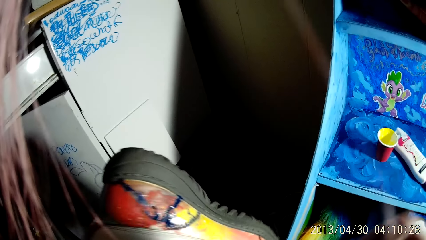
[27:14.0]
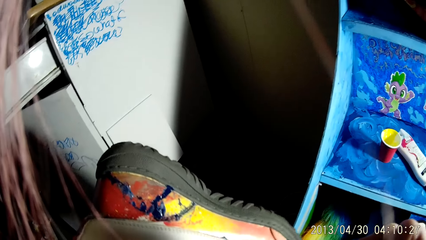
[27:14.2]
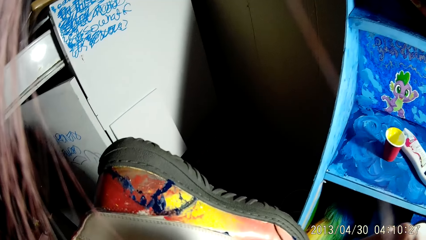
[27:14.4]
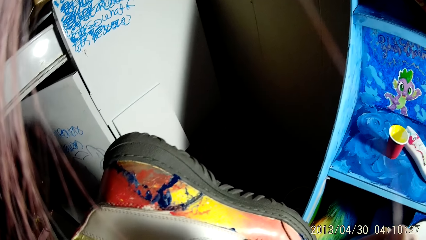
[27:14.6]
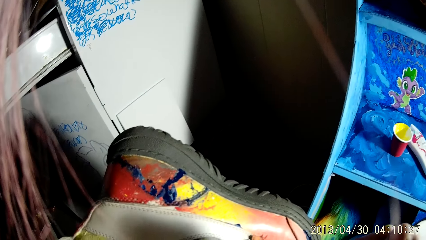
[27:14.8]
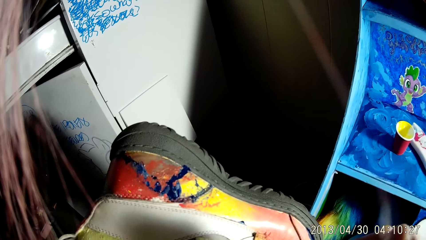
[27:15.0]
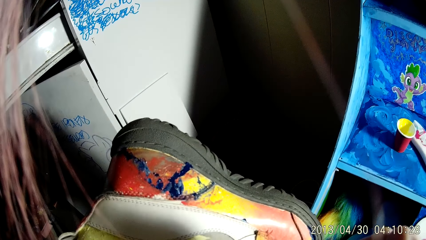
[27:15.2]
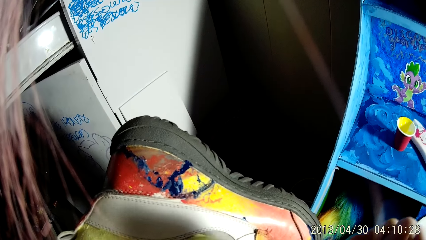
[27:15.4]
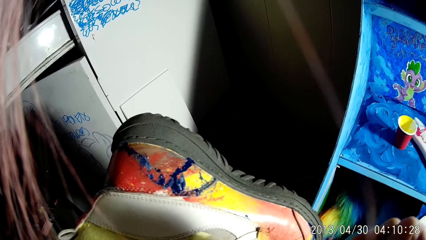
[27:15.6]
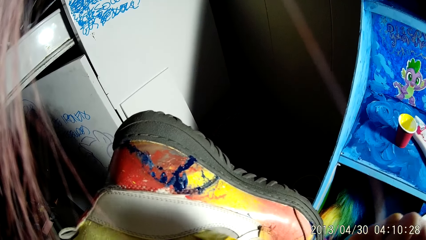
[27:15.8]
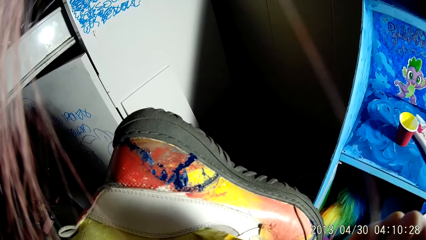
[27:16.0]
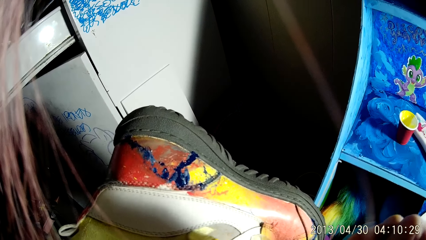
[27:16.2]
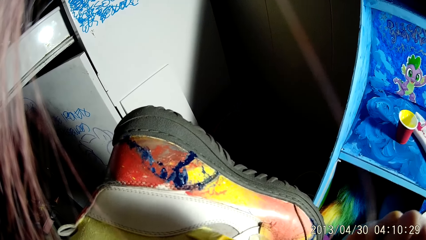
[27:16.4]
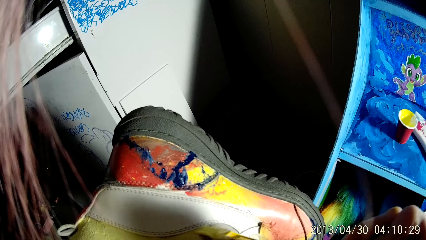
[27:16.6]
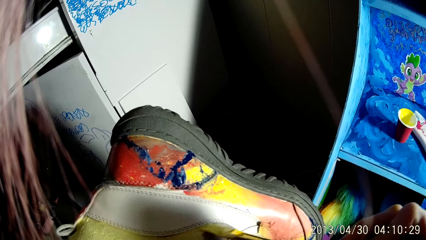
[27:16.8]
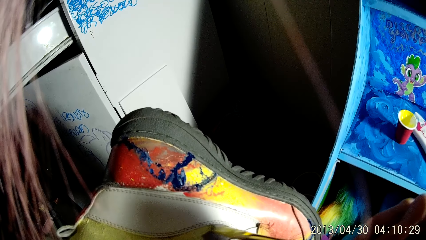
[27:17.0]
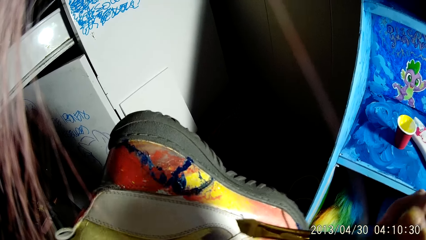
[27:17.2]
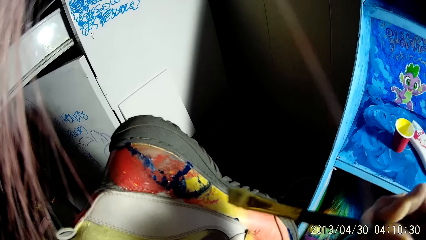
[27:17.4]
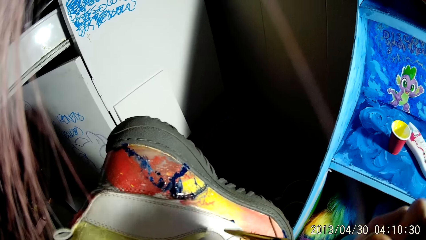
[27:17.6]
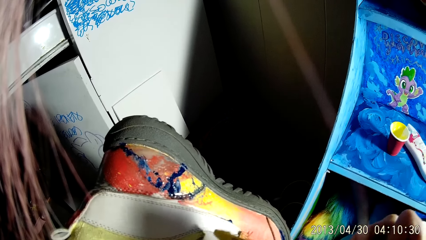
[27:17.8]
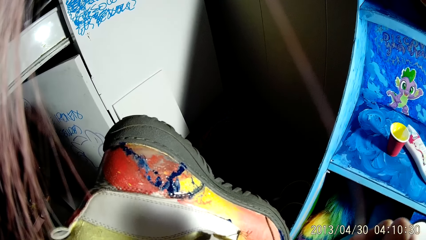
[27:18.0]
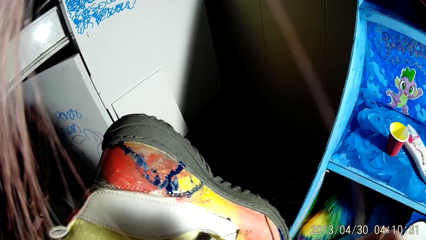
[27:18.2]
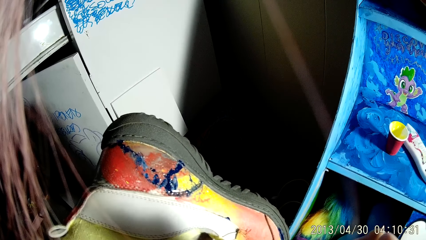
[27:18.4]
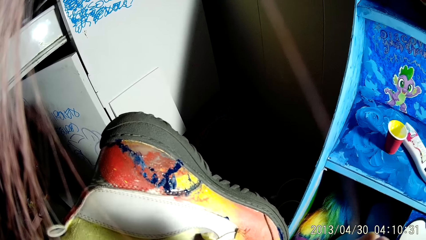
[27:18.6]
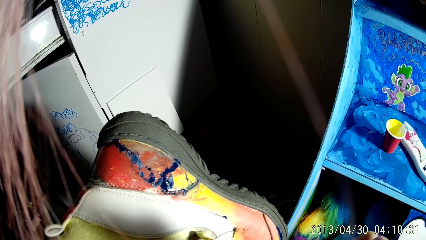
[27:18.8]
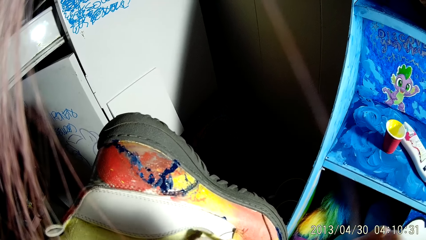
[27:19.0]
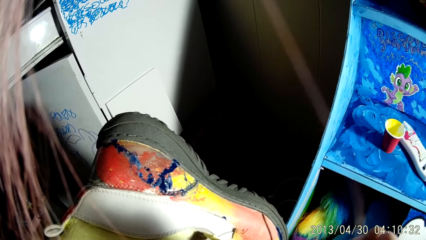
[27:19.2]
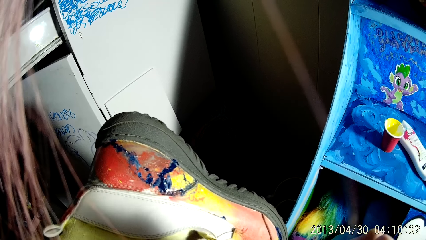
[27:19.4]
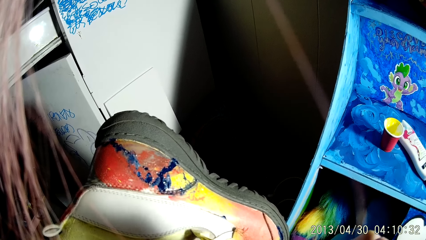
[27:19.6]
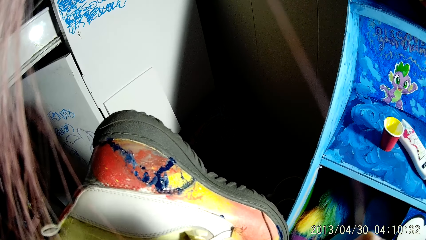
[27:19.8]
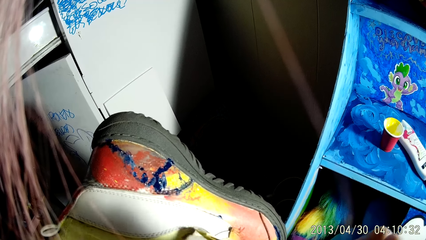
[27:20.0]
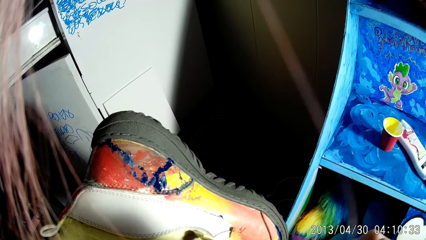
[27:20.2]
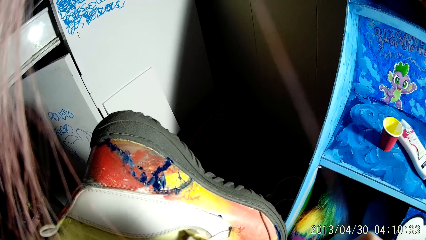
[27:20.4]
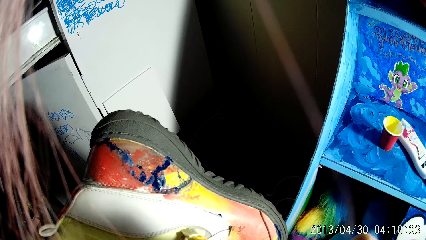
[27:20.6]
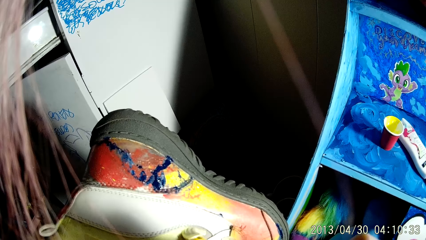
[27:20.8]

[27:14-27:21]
The camera wearer paints the boot with a brush with his right hand.

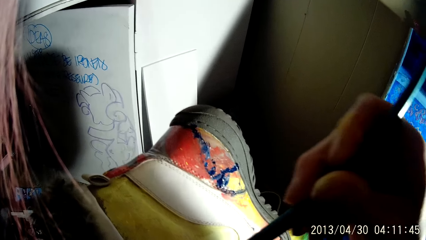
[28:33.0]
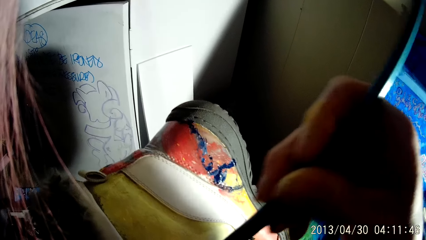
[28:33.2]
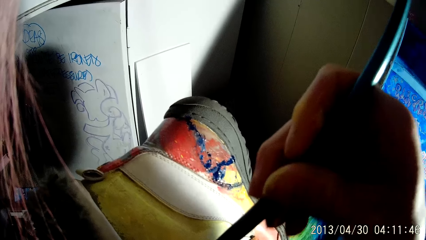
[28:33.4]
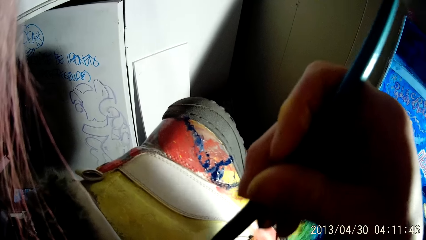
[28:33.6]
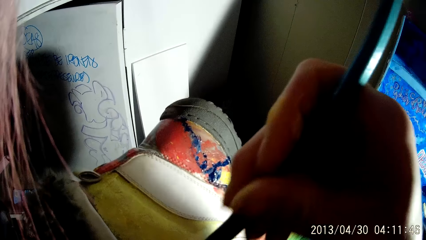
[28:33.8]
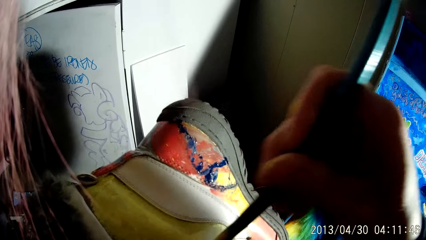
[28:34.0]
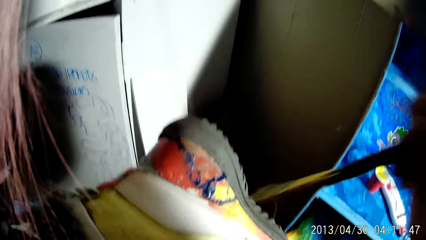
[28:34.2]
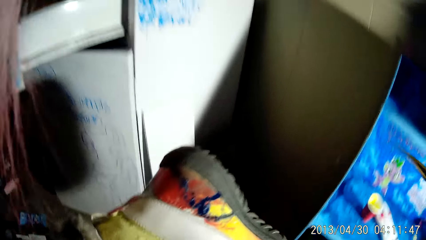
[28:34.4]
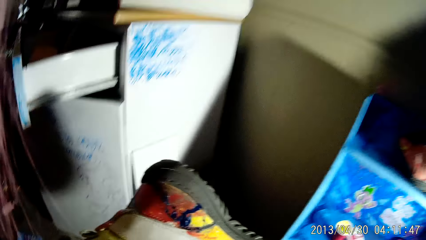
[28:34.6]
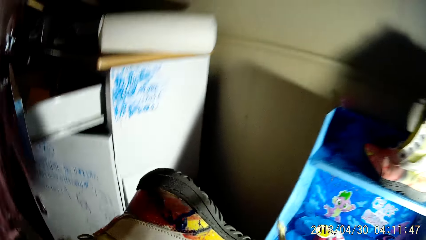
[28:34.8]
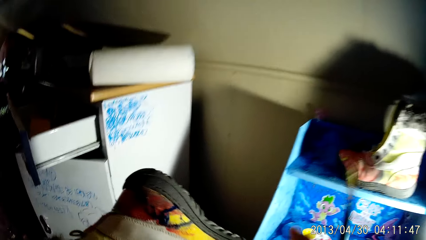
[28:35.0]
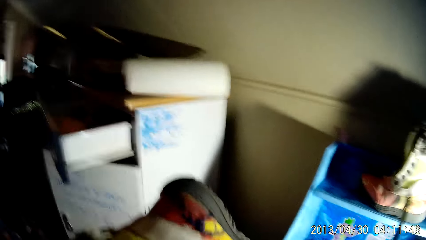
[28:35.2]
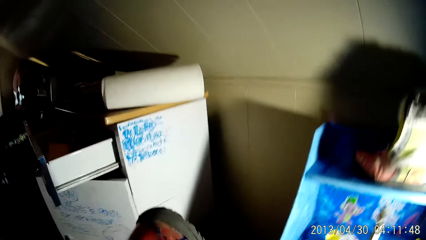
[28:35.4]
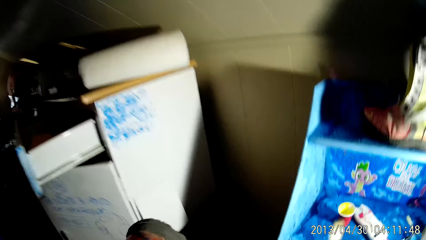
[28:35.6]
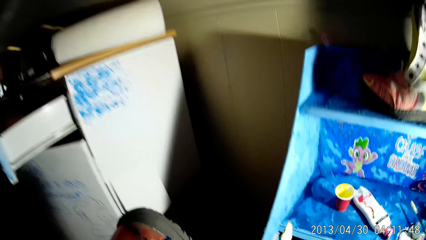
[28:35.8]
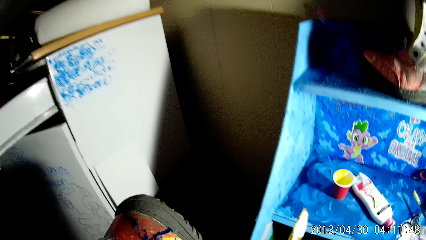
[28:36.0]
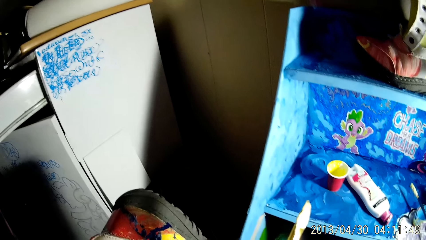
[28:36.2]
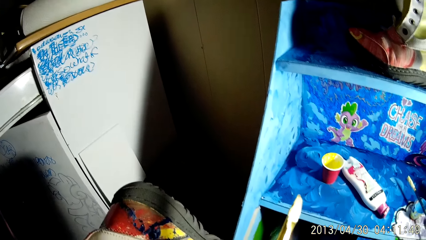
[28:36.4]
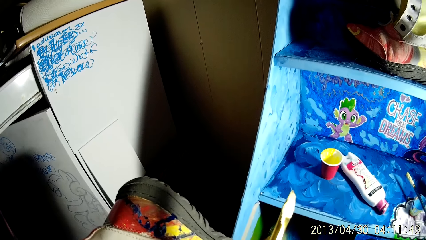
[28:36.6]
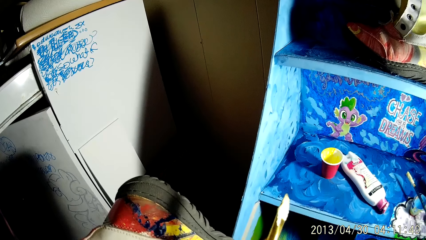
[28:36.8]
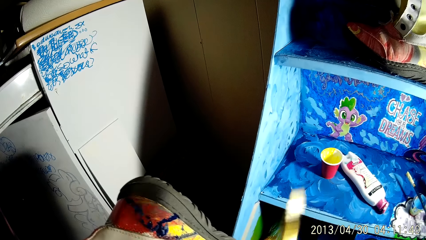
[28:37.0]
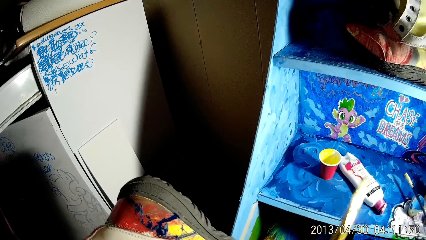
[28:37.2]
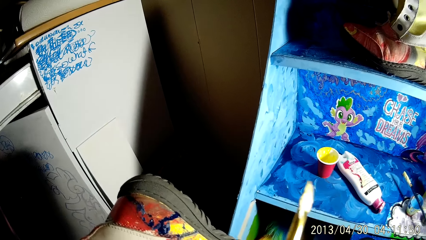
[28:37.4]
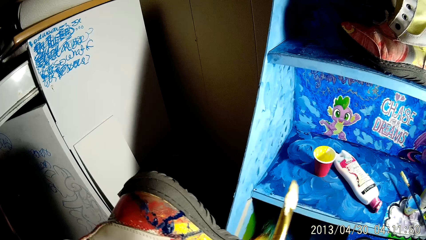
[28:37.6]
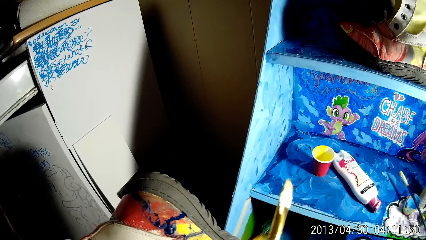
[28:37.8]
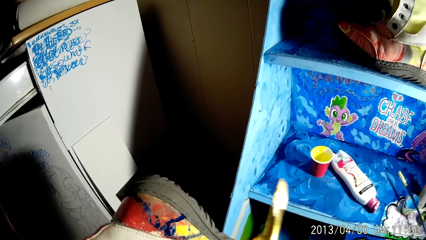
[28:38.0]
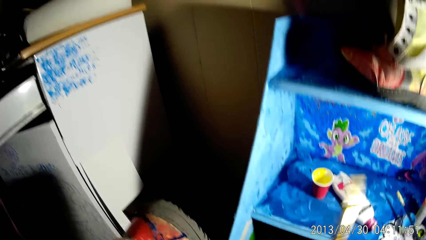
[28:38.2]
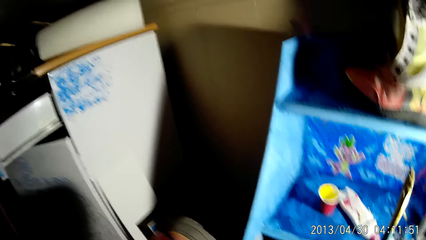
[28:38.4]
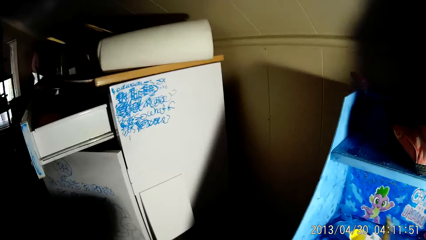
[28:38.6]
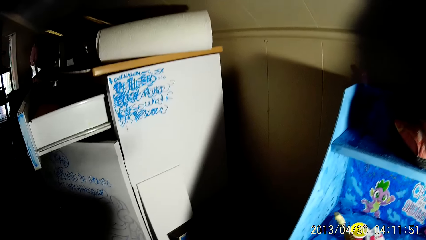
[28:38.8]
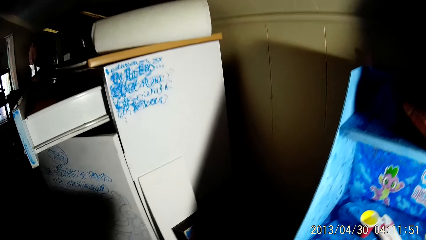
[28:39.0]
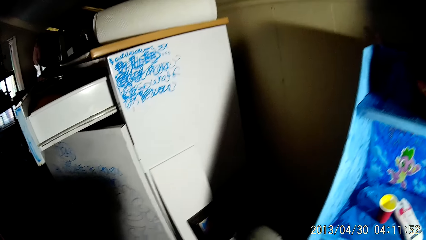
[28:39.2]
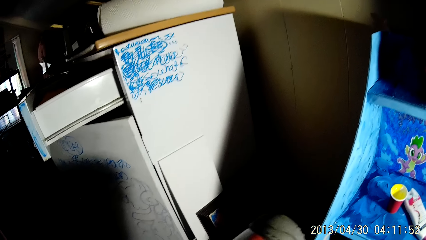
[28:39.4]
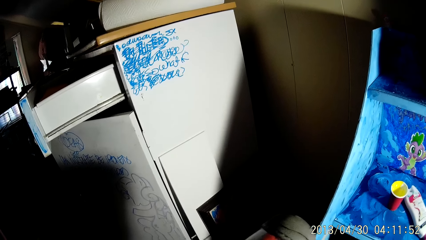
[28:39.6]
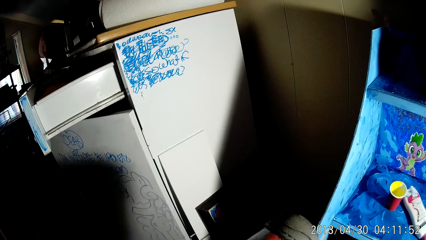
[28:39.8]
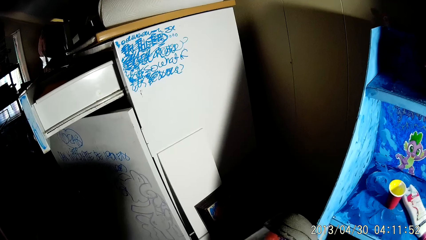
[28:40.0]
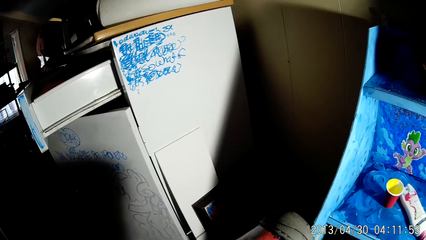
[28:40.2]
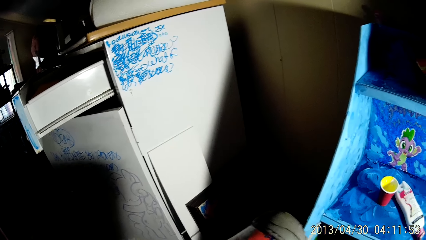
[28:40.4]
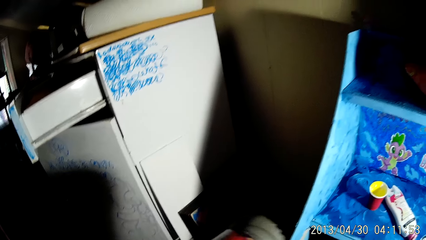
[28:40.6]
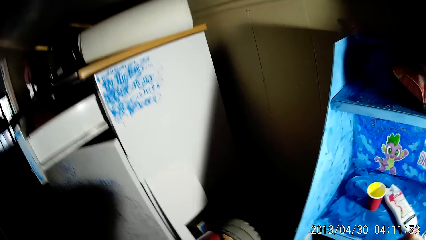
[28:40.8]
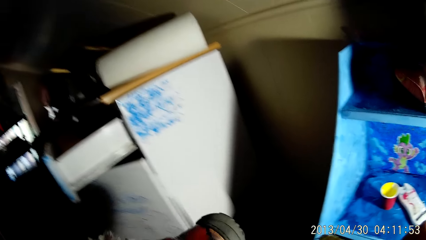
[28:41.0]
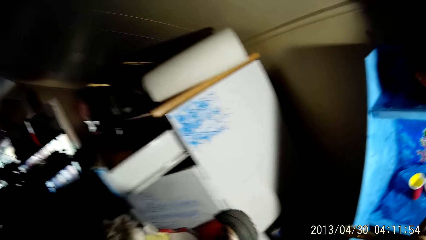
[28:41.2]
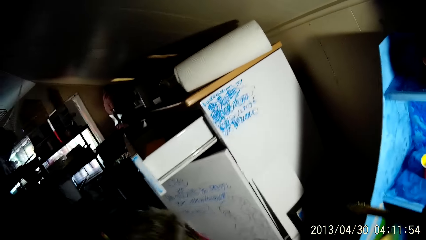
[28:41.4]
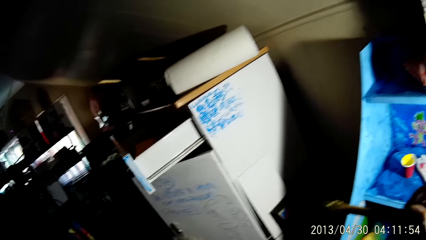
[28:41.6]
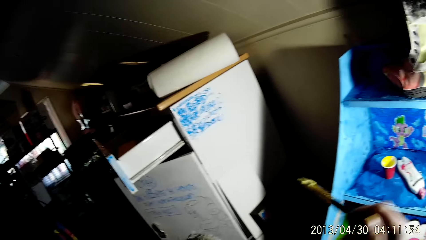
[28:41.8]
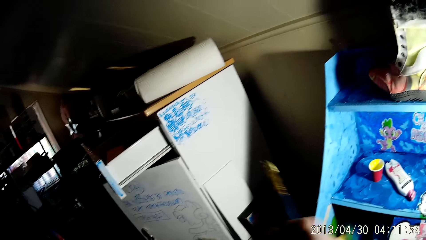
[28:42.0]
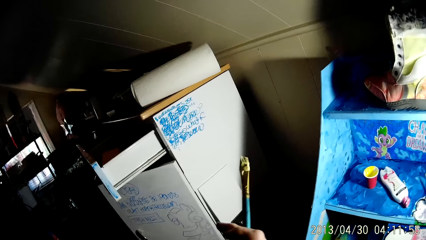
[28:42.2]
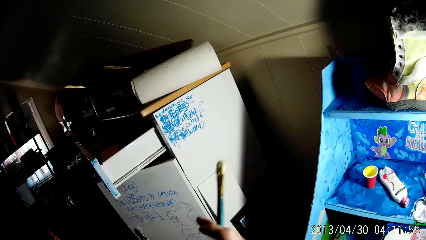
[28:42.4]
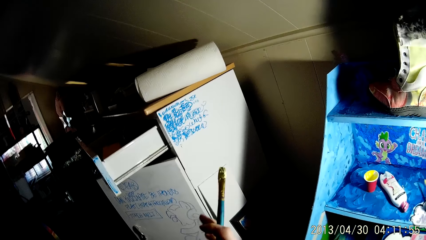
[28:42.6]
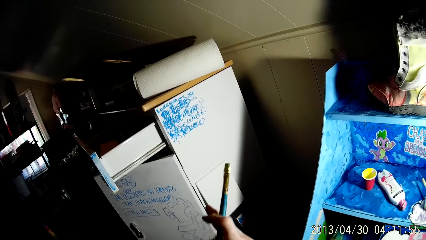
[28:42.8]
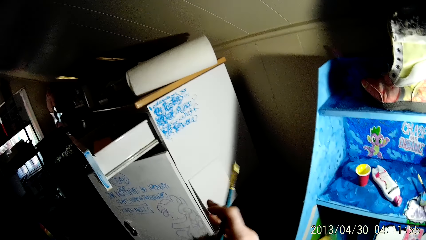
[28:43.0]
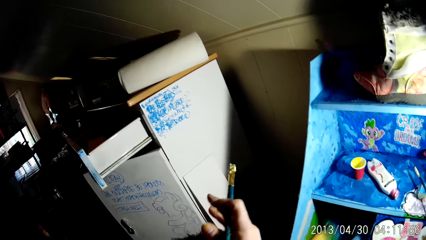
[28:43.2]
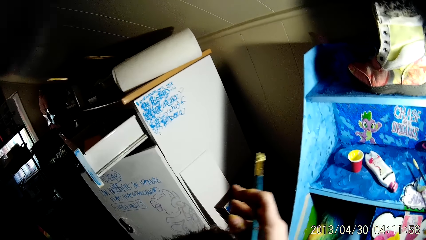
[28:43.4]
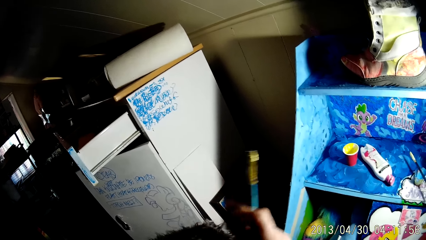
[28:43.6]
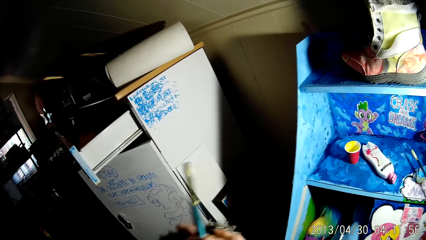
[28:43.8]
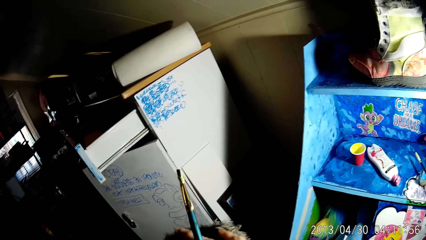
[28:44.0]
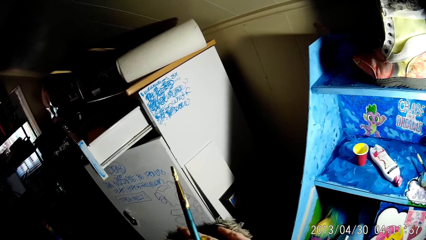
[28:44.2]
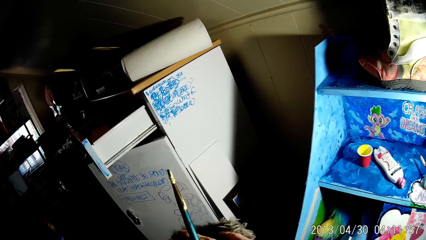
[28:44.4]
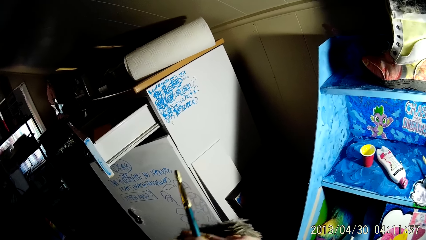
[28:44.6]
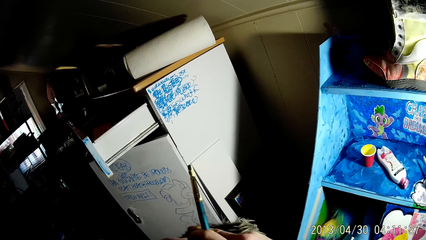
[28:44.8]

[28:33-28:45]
The camera wearer holds up the brush with his right hand. He lowers the brush. He removes excess paint with his hand. He touches the boot with his right hand.
